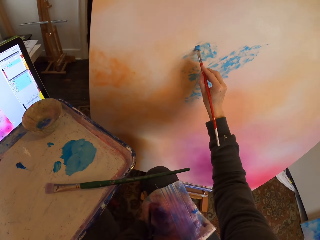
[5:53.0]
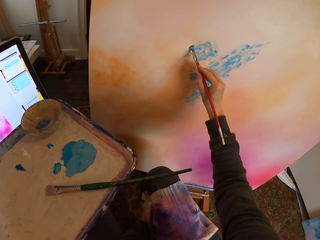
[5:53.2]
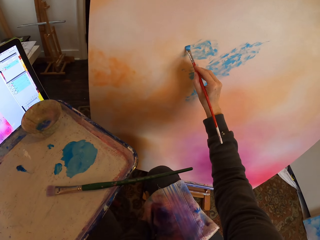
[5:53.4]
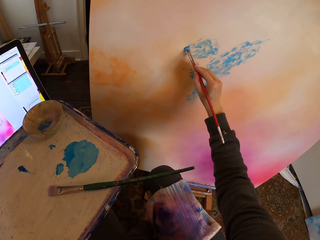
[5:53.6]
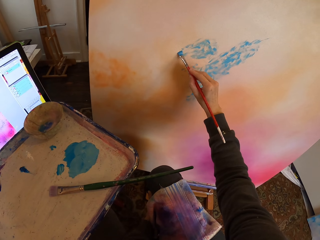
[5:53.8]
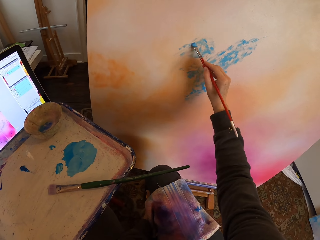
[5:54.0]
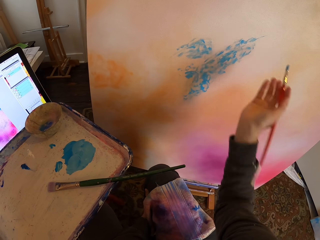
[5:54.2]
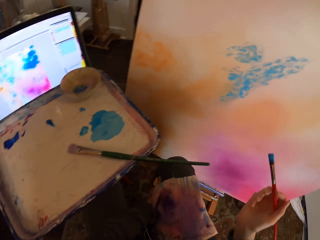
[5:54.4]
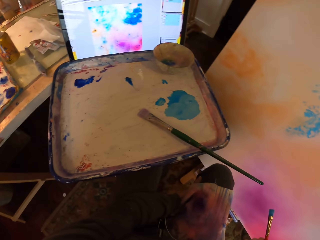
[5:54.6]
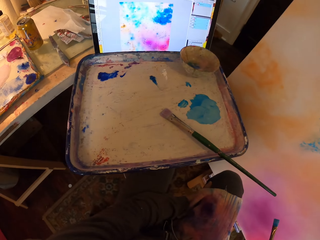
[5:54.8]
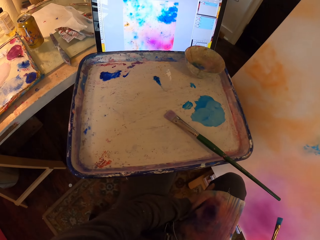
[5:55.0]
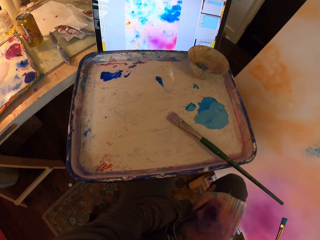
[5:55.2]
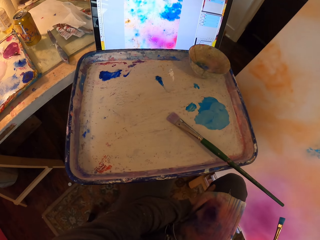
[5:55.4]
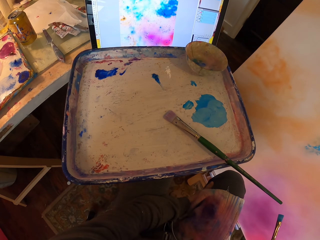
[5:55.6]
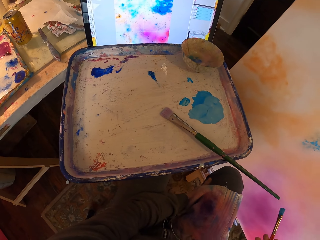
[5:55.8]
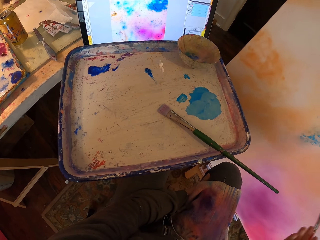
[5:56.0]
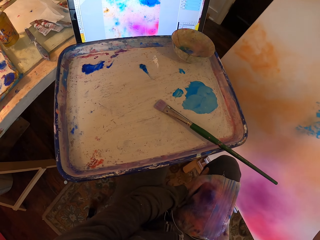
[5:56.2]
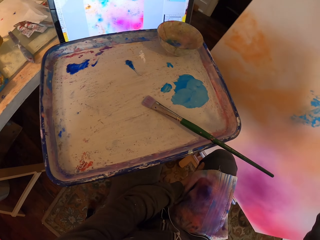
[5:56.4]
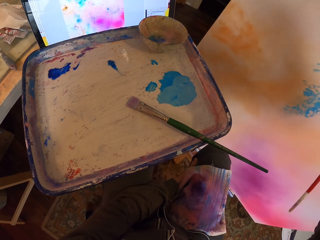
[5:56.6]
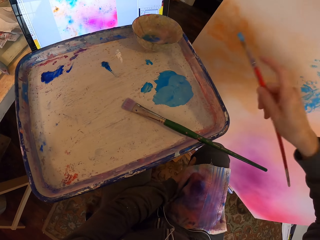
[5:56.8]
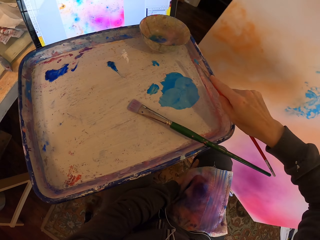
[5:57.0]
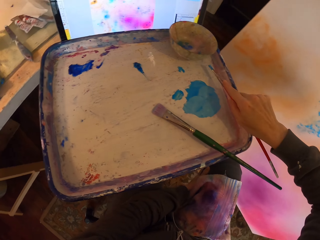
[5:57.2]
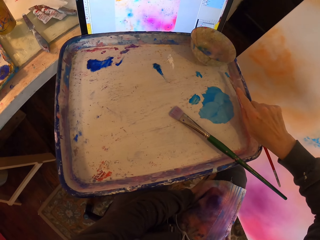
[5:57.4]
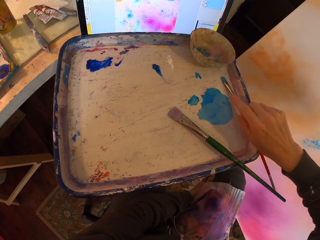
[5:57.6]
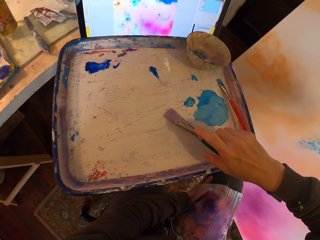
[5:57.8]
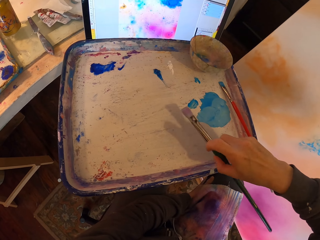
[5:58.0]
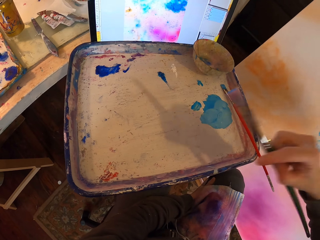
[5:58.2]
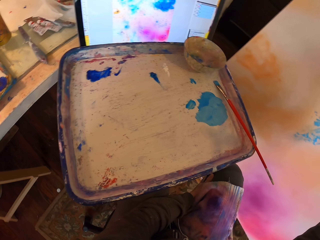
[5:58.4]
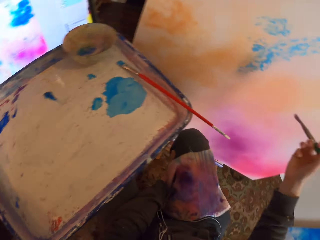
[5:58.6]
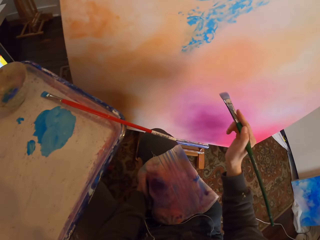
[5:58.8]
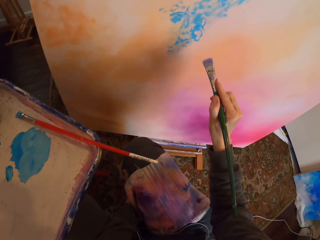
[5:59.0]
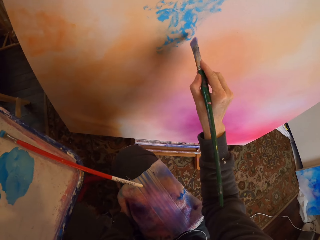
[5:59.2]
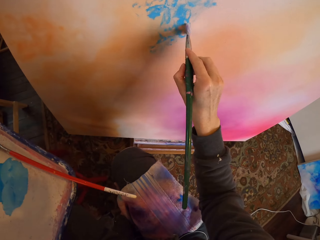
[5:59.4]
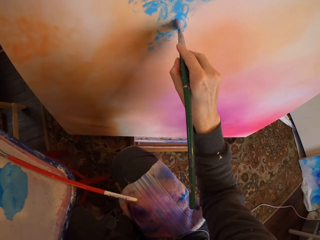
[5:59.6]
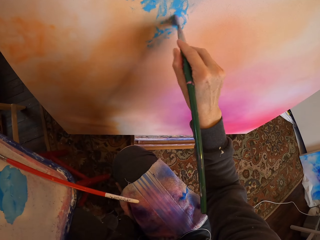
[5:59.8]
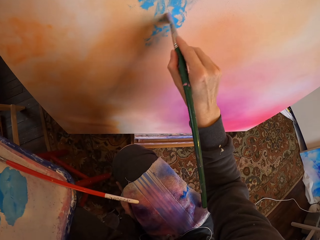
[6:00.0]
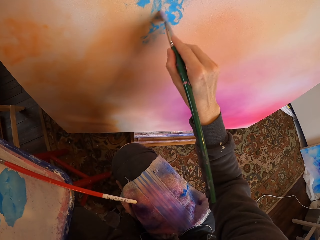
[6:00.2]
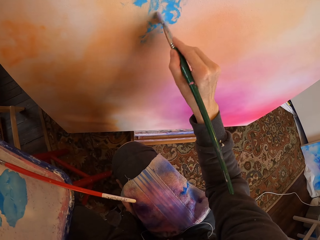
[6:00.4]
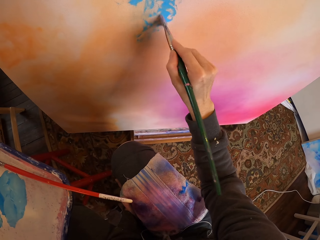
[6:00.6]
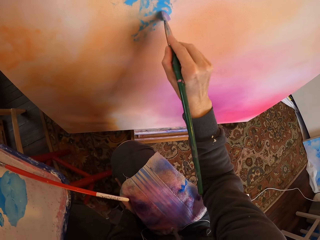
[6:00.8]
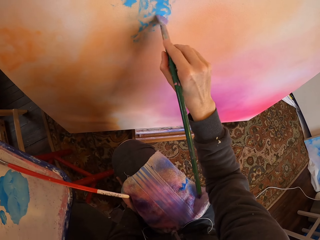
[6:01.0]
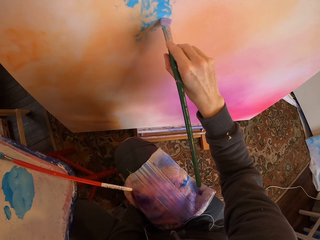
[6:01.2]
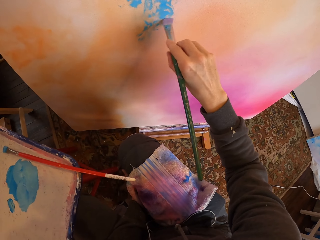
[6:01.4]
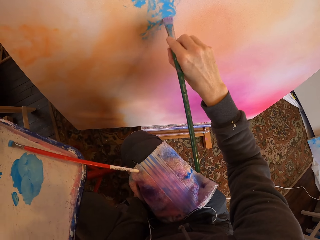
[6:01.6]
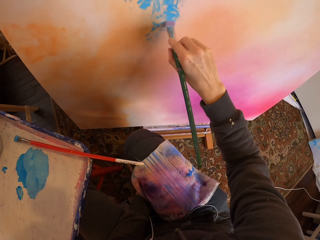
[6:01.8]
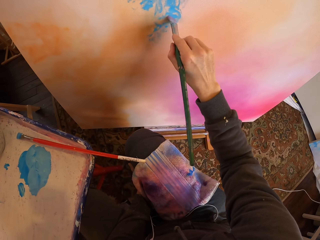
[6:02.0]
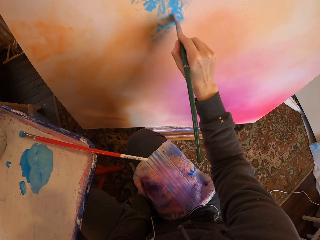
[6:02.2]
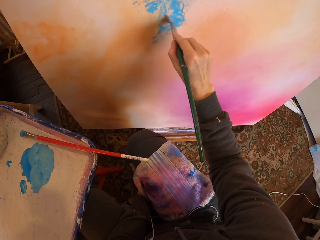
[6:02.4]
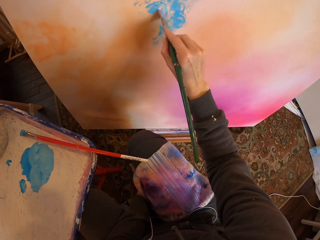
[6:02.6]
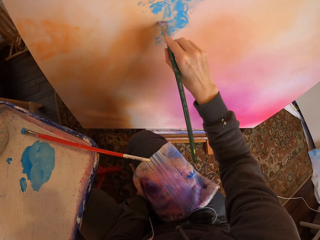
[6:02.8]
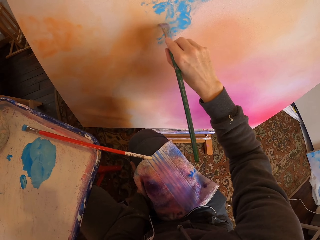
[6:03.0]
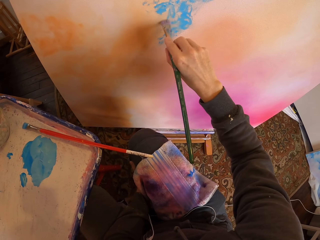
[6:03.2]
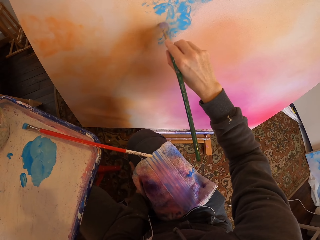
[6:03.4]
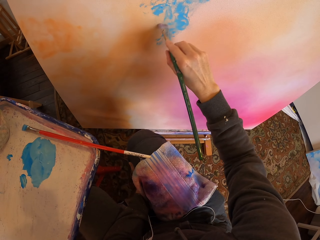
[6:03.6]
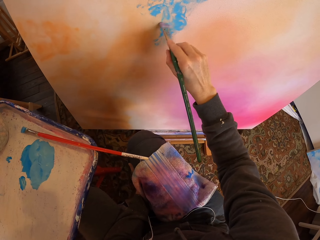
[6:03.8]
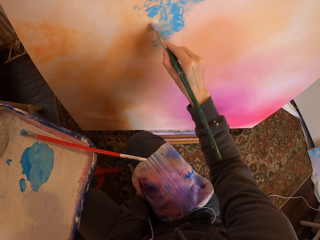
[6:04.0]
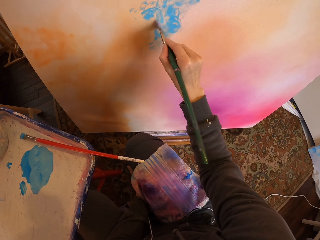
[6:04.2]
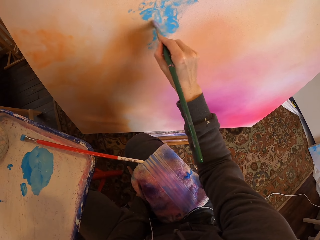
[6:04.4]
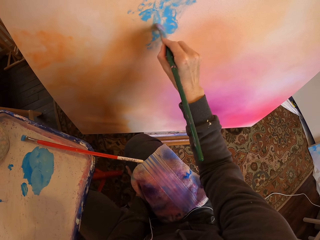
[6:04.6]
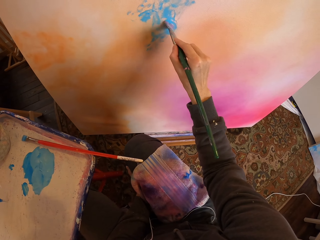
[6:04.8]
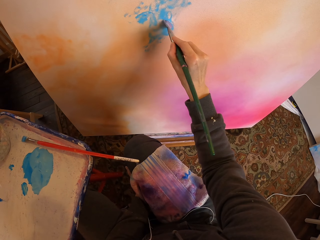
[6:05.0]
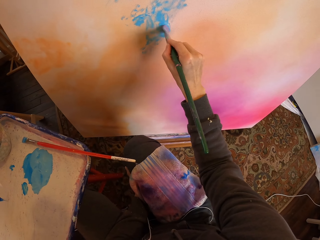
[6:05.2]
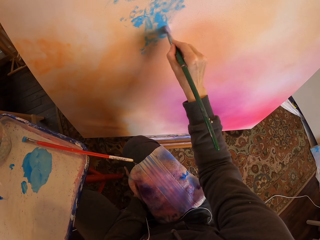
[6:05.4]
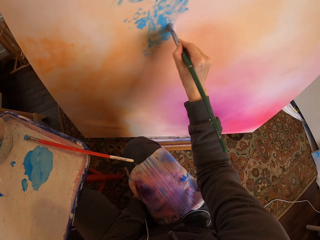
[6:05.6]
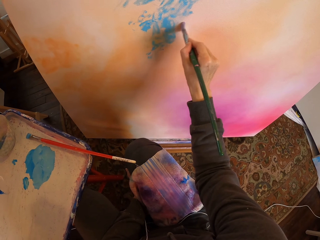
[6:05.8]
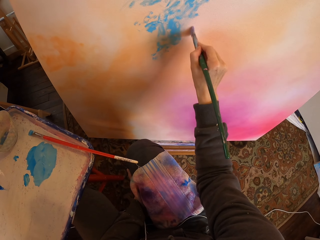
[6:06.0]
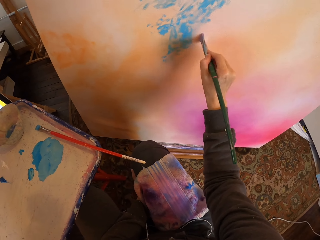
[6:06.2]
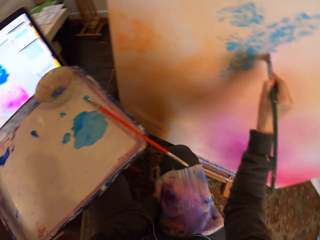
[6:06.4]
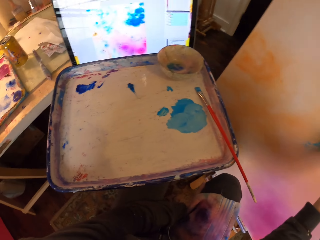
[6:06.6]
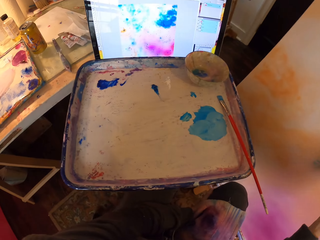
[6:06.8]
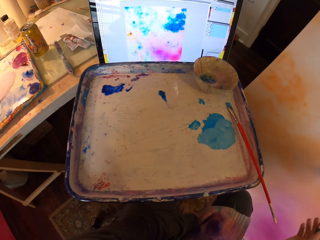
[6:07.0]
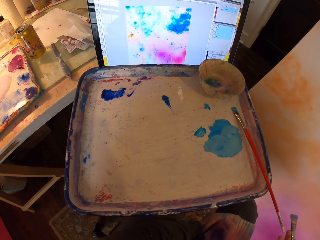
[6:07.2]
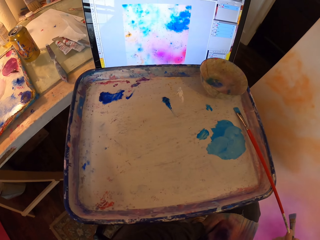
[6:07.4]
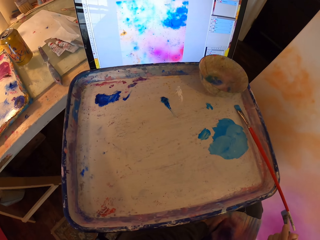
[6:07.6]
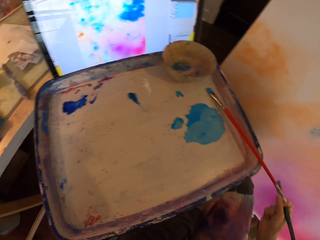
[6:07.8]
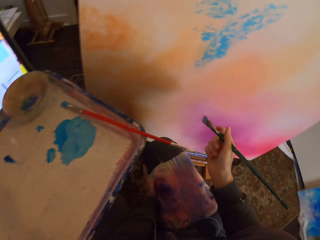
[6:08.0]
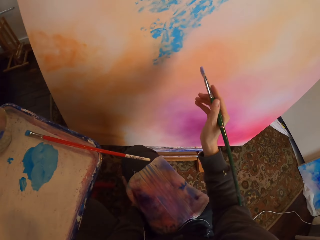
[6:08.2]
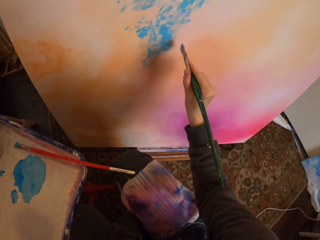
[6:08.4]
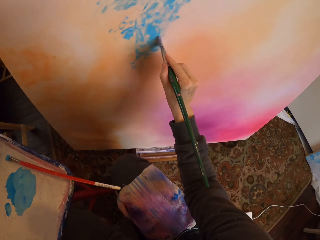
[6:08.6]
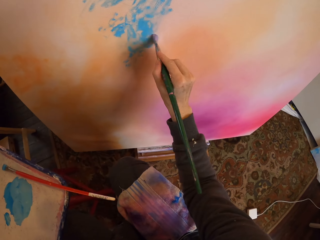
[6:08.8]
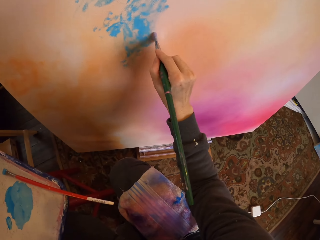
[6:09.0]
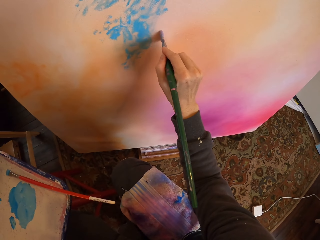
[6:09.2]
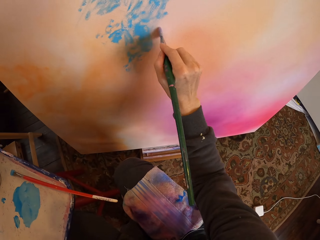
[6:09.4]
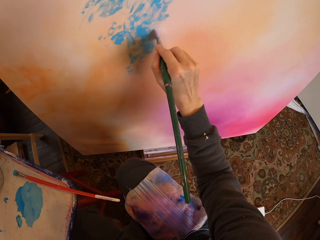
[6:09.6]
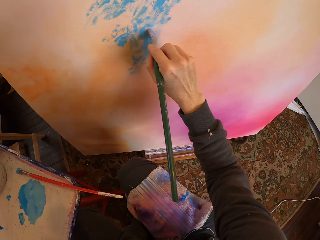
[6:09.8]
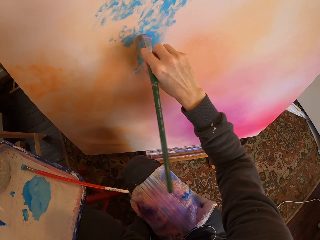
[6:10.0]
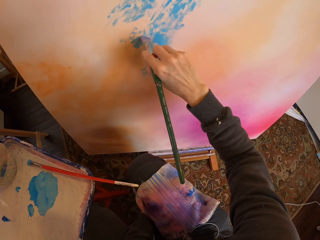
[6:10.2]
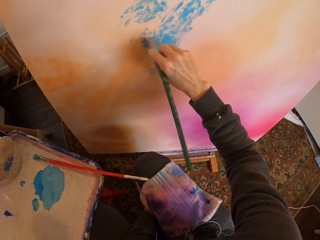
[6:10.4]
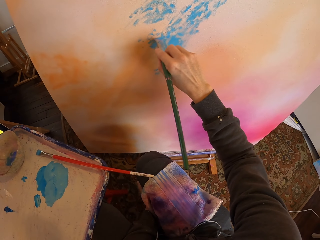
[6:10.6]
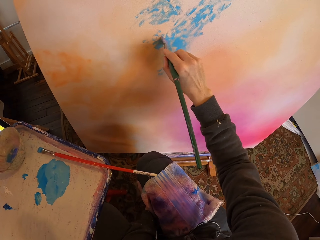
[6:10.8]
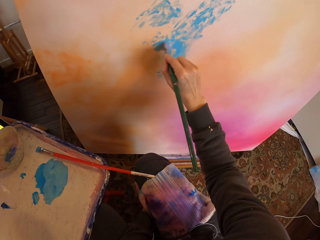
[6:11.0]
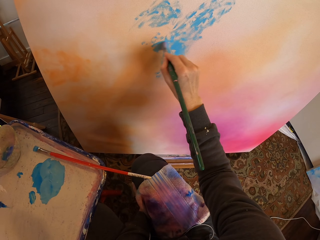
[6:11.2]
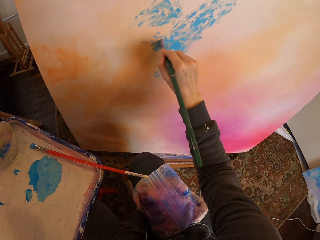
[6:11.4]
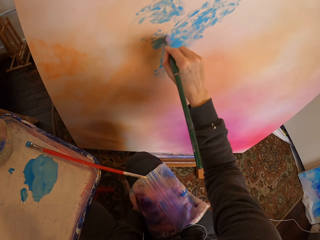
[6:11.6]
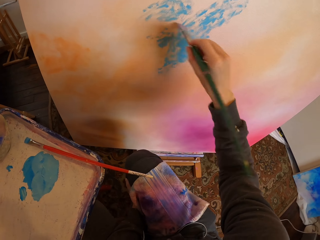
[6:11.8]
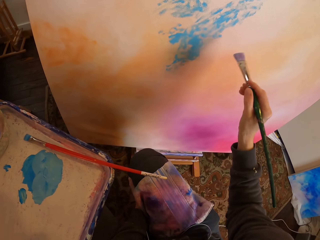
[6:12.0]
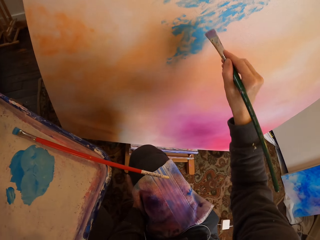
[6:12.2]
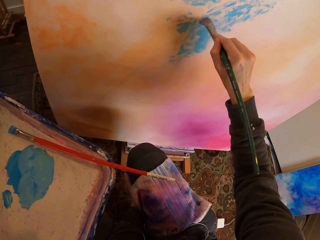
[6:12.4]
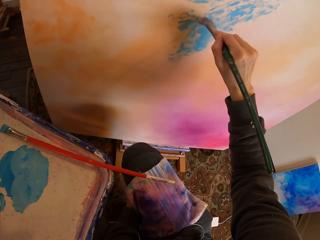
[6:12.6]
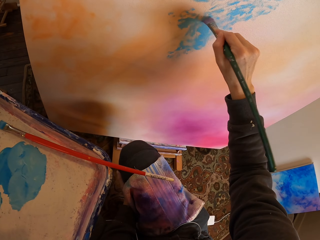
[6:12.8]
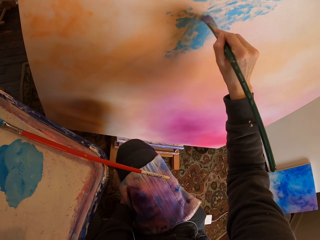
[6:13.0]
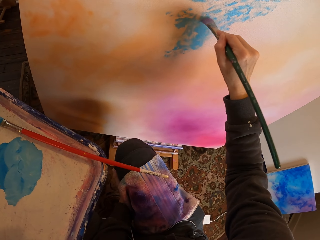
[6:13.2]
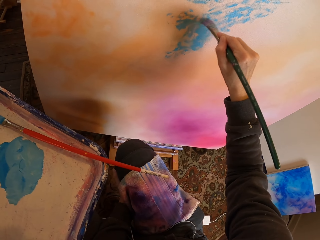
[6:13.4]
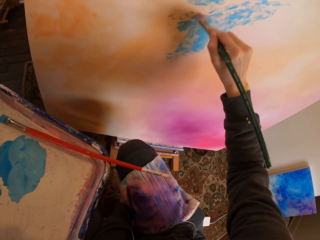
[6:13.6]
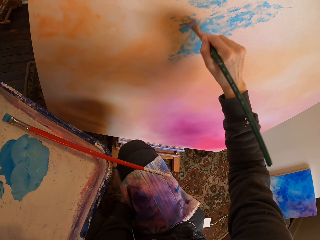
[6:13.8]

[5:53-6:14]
The camera wearer stares at the painting on the laptop. They drop the paintbrush on the paint tray. They pick another brush from the tray. They paint on the painting board with the brush as they copy from the screen. They stare at the painting guide picture on the laptop. They paint on the painting board.
